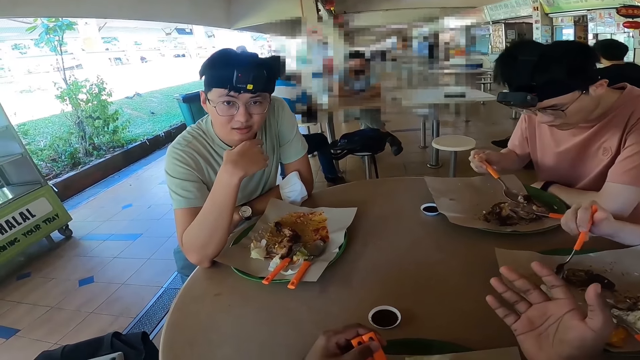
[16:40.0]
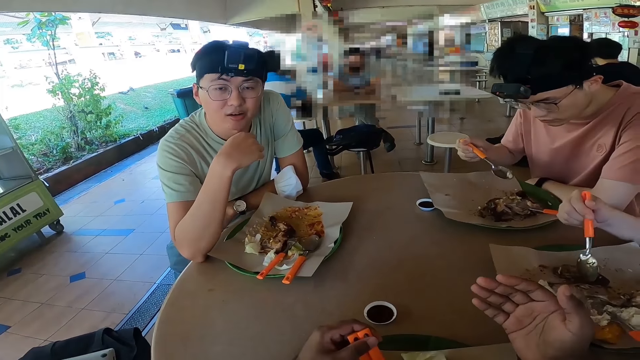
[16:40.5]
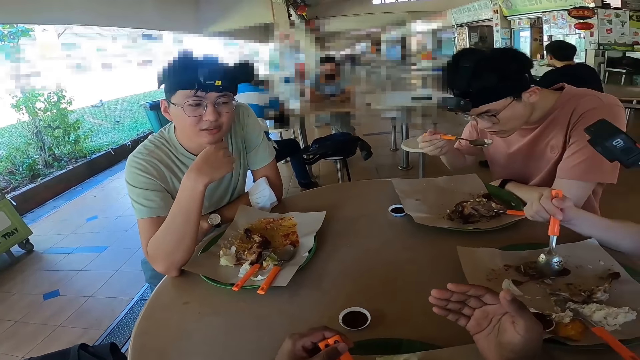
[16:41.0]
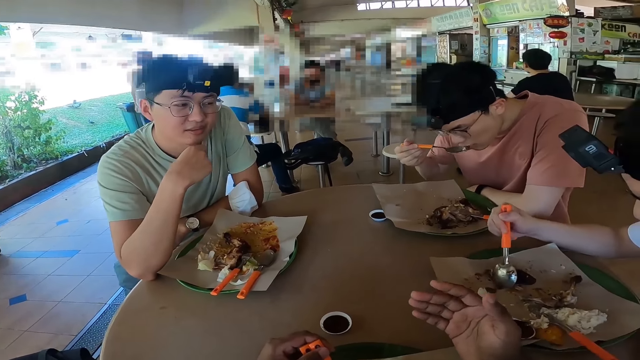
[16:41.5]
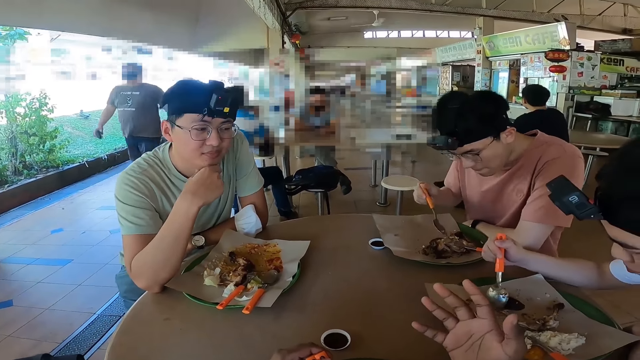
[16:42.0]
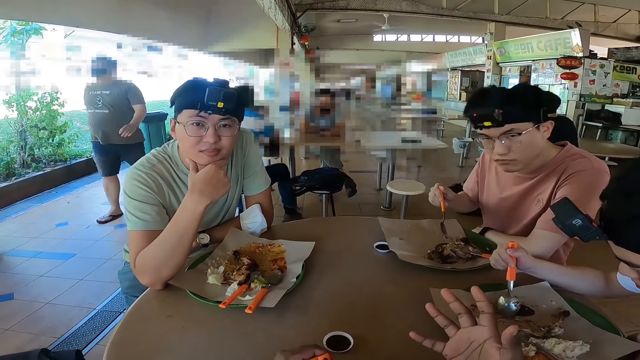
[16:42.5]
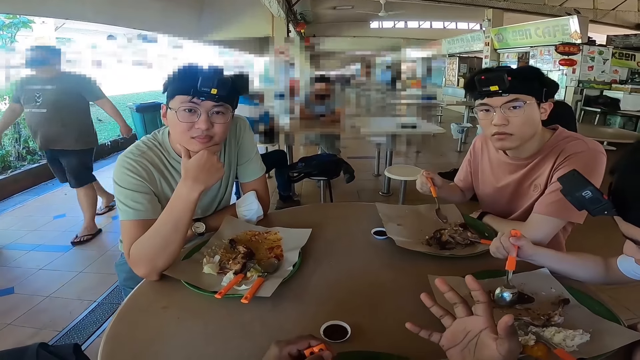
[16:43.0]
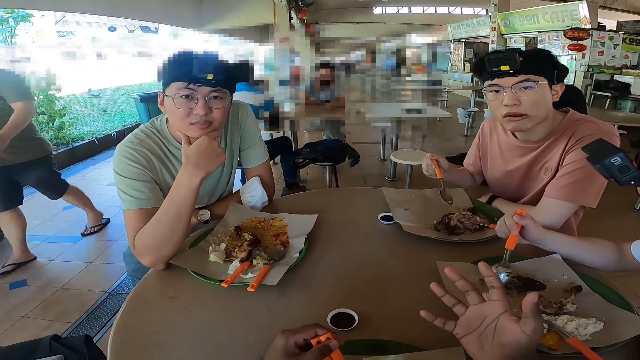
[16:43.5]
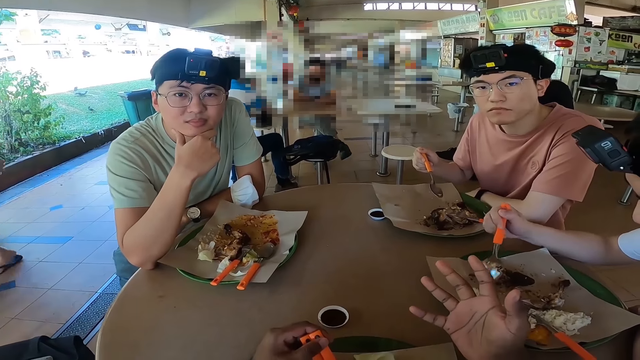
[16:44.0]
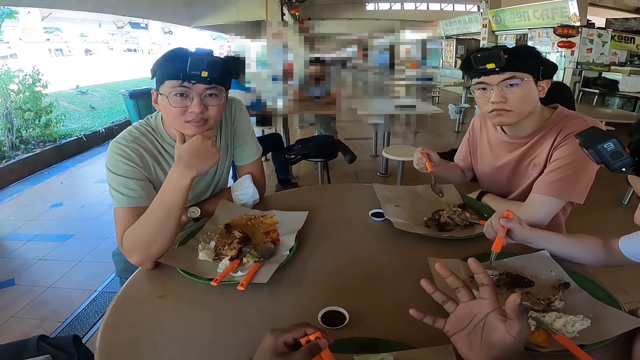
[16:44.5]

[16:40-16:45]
The camera wearer shakes hands.

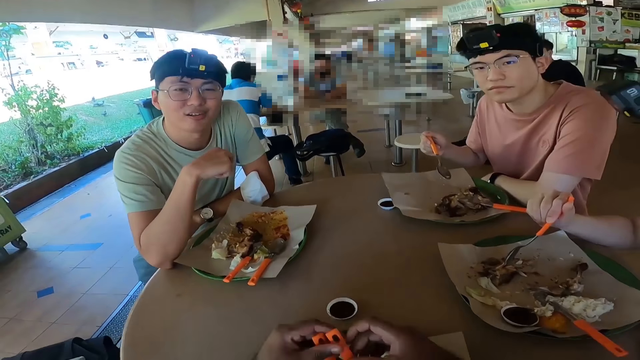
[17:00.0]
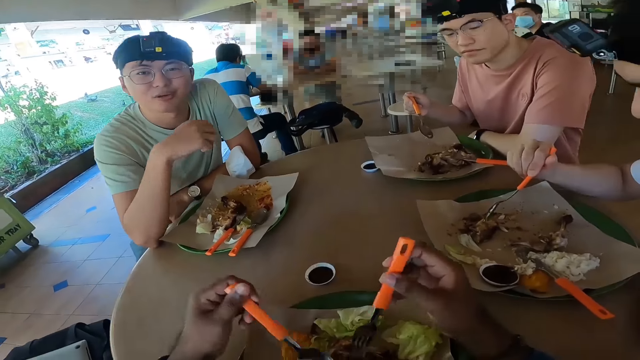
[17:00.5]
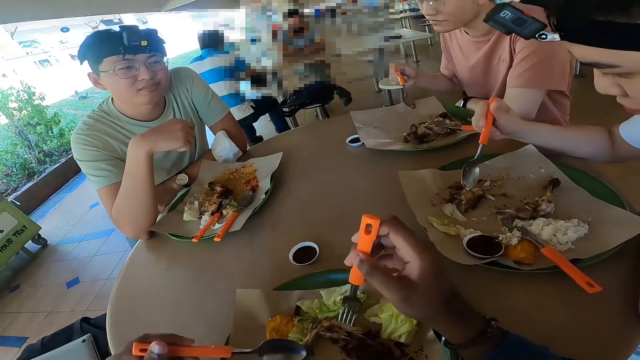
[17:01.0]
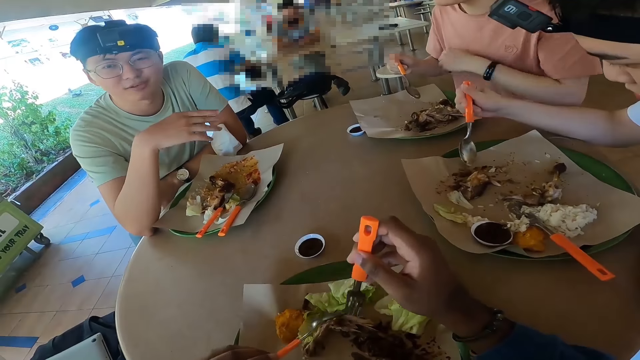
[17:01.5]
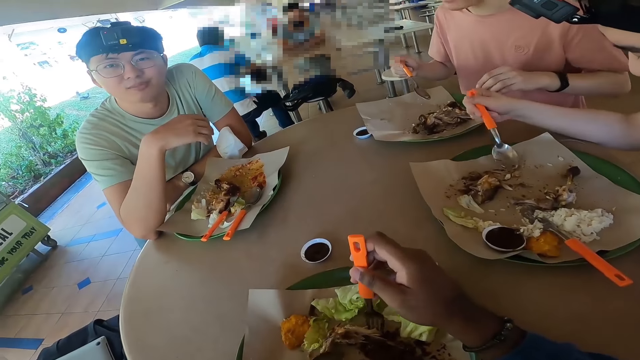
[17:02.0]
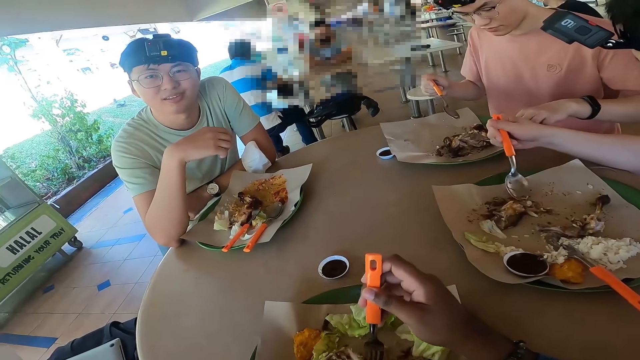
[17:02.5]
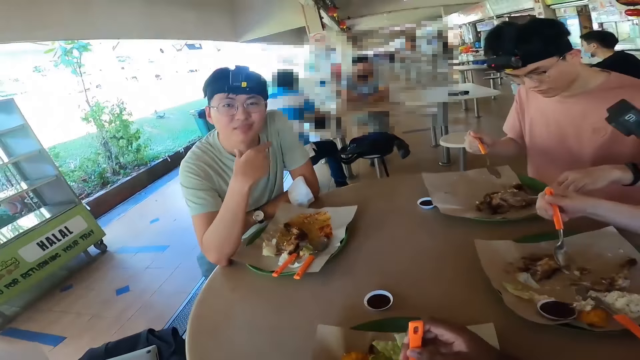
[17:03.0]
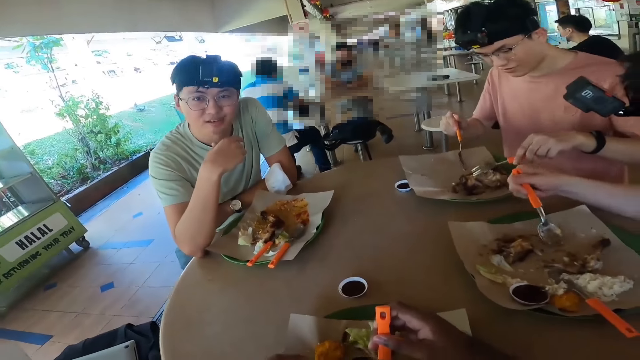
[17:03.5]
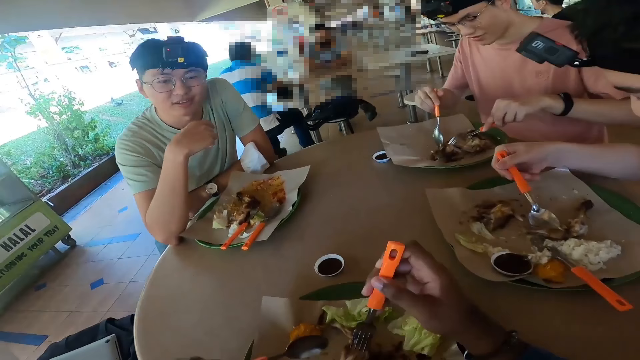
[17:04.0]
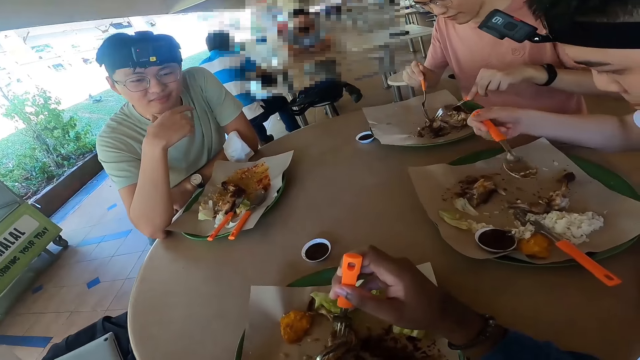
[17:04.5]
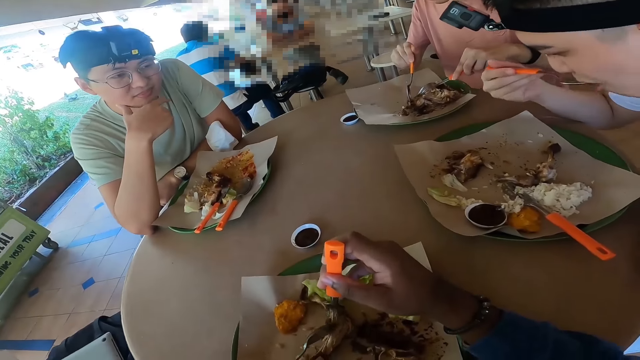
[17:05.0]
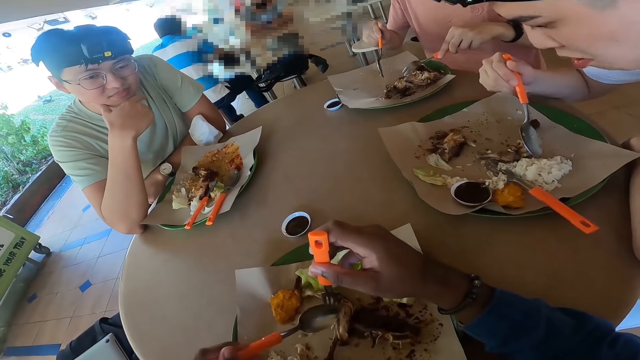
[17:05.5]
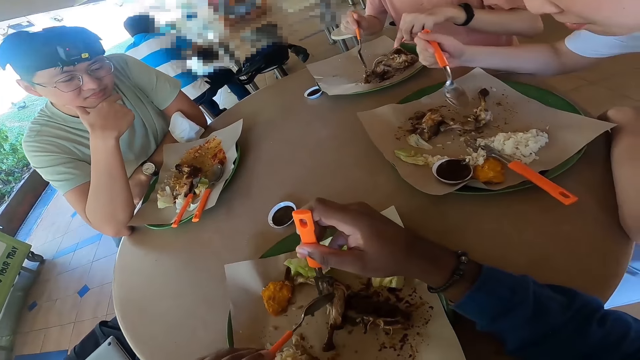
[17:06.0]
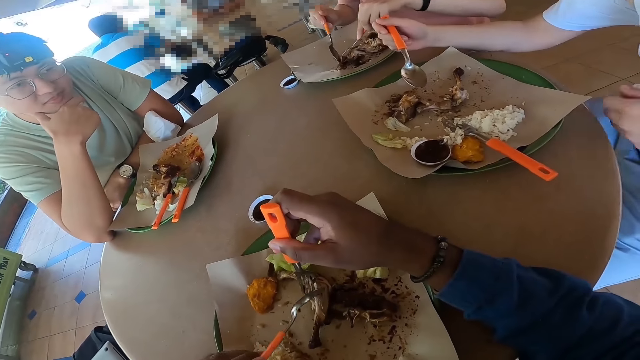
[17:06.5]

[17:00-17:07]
The camera wearer eats food.

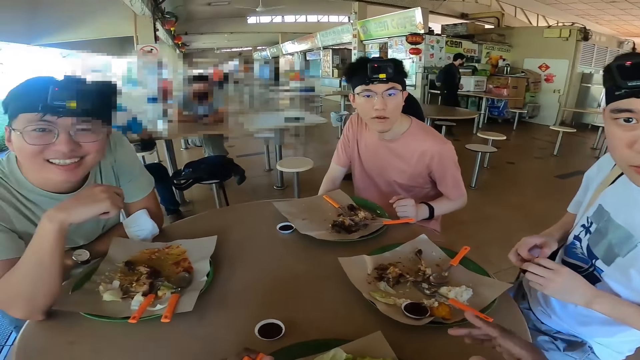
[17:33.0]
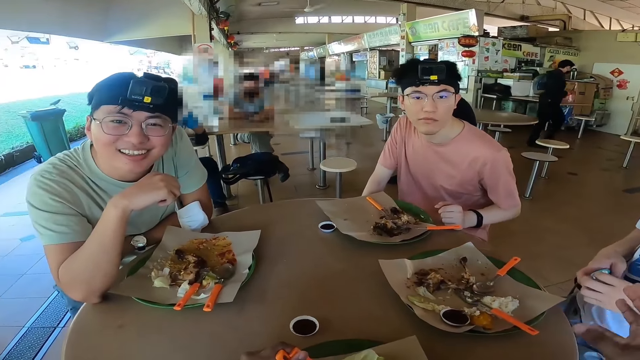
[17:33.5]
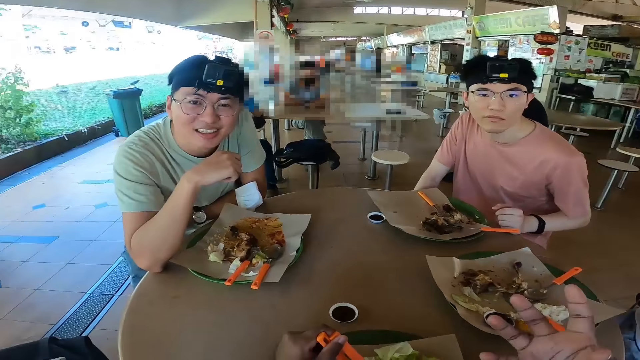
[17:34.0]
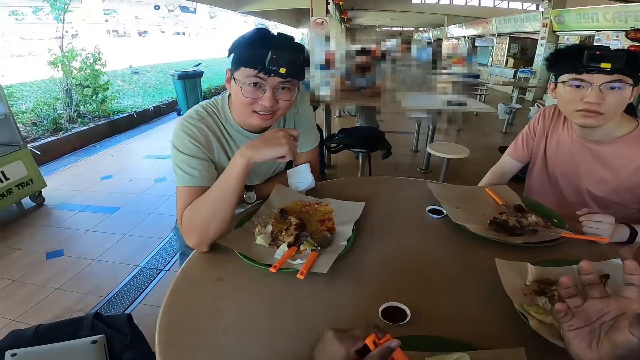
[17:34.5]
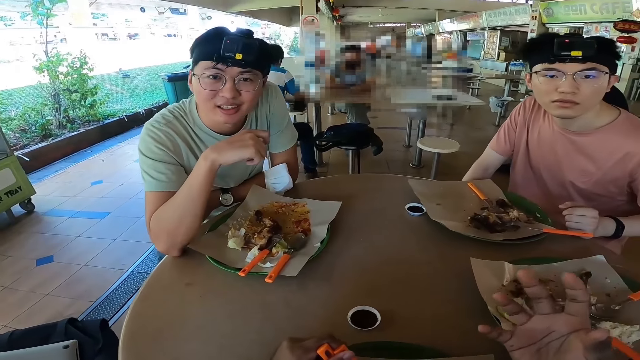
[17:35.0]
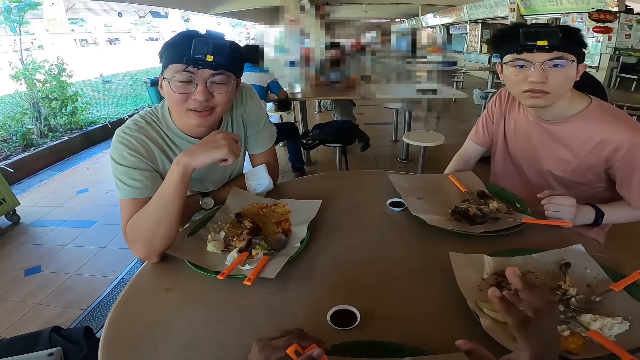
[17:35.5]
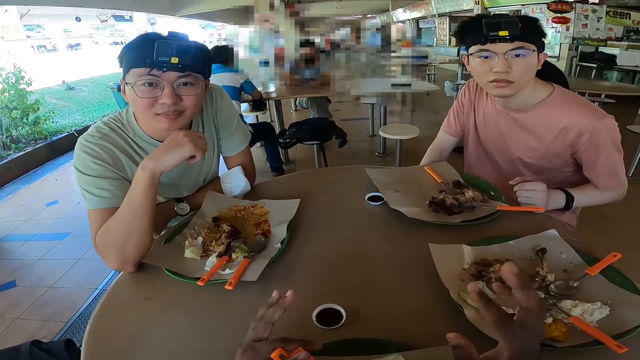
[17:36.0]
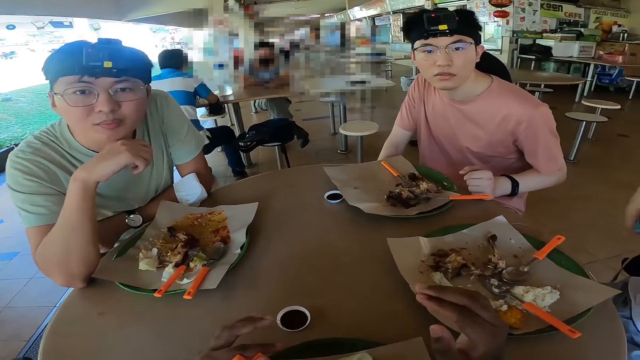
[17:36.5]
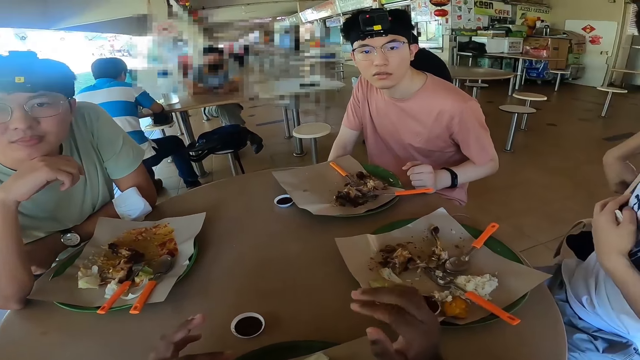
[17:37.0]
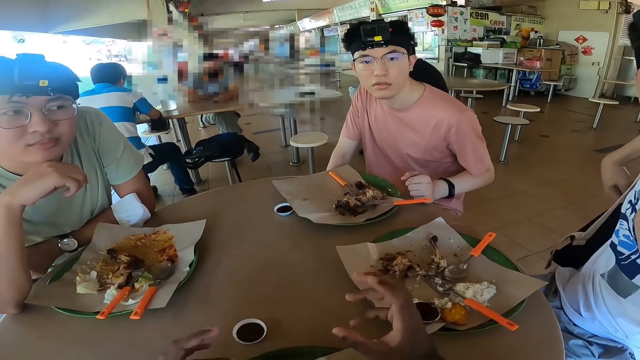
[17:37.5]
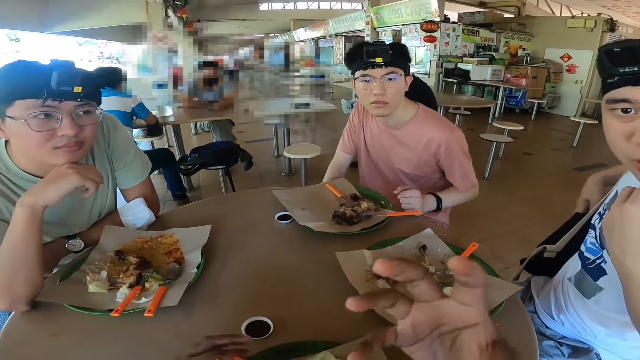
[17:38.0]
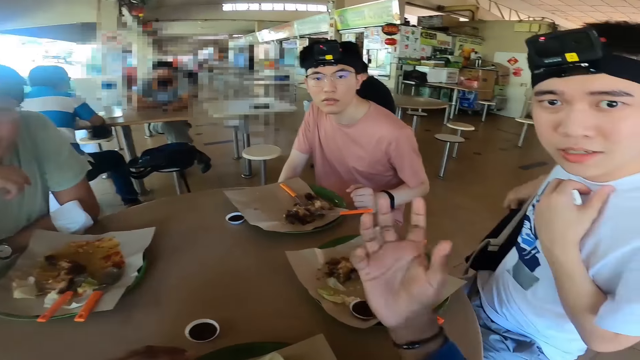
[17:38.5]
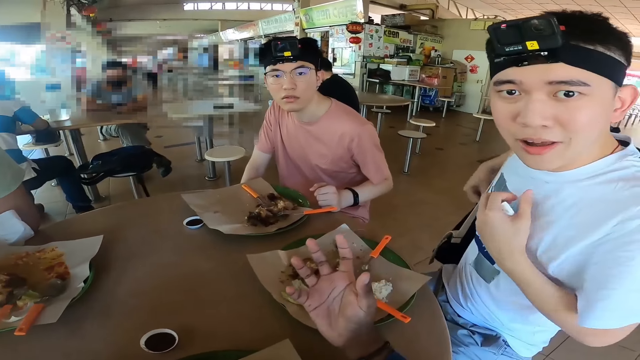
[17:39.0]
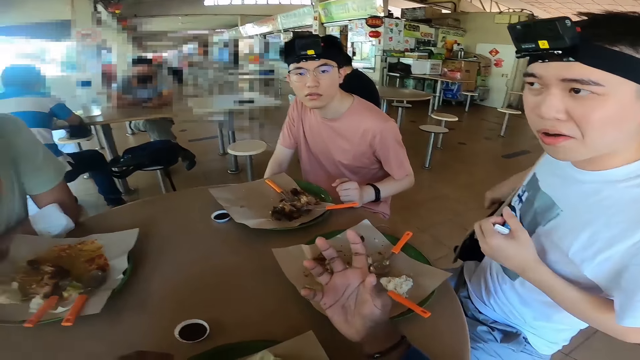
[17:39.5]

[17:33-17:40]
The camera wearer shakes hands.

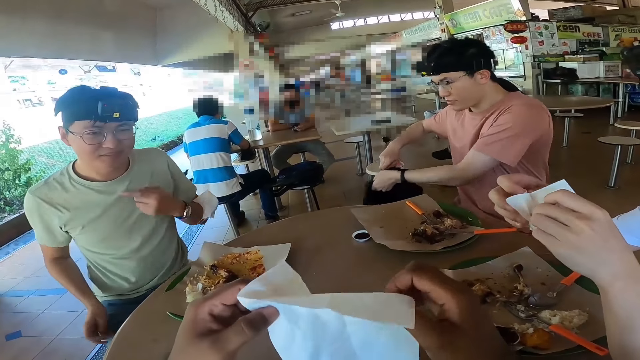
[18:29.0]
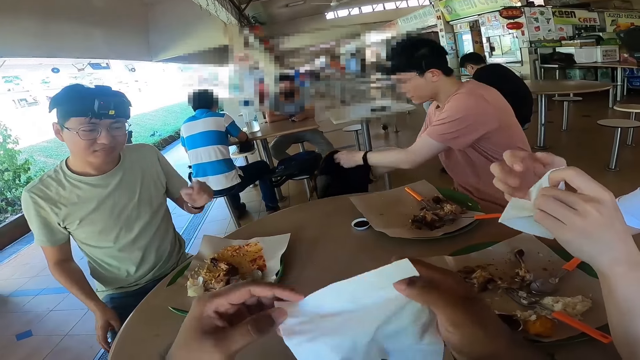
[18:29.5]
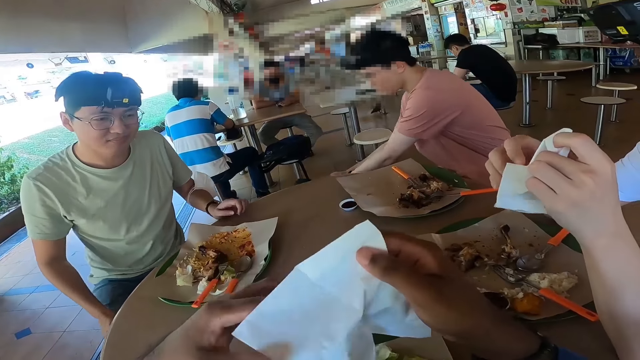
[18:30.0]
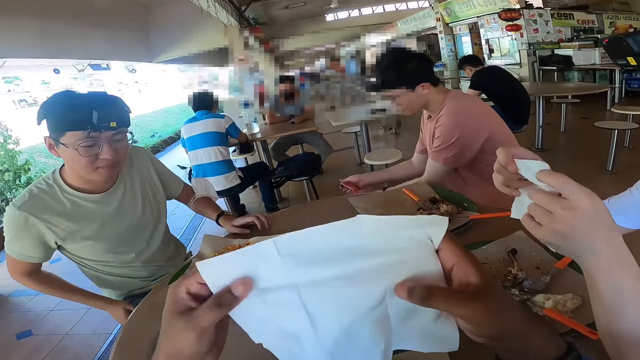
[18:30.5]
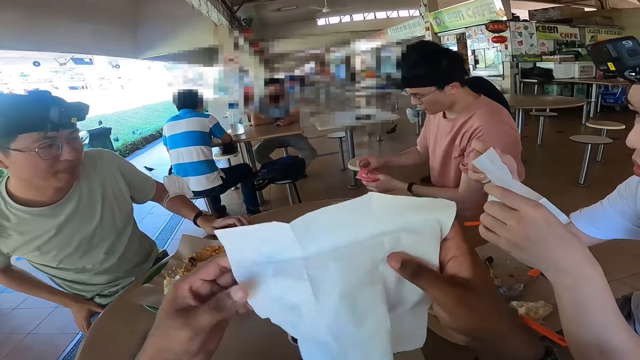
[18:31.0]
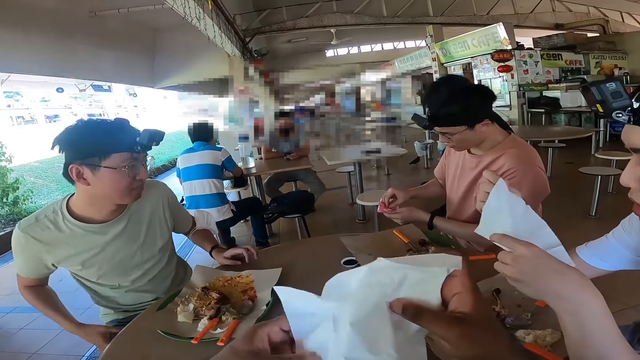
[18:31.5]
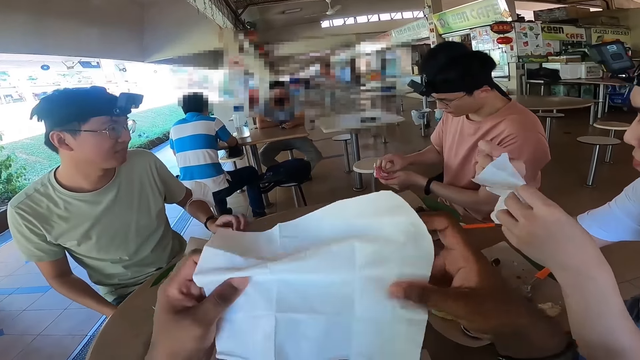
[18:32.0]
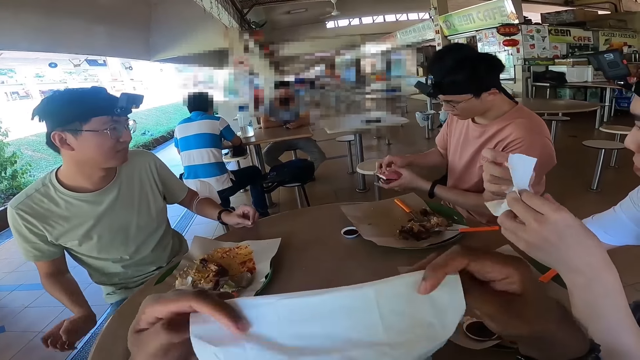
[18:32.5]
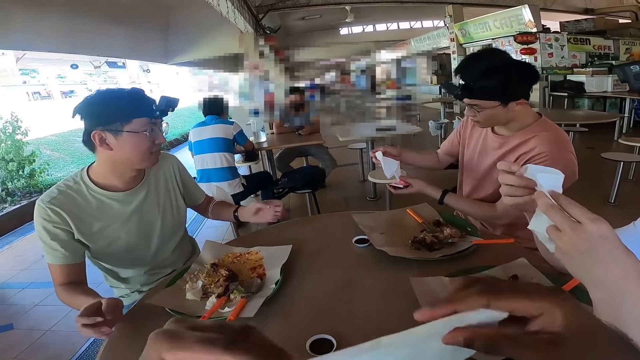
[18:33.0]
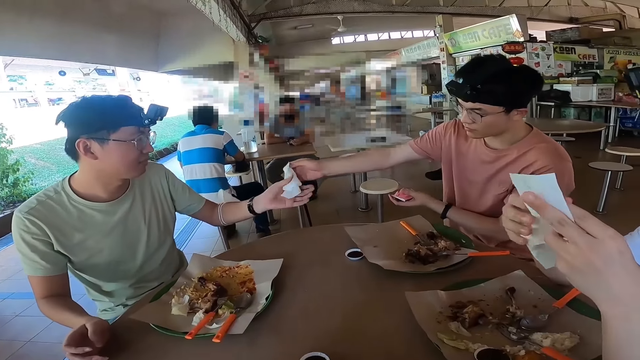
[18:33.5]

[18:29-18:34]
The camera wearer unfolds a paper. They fold the paper.
